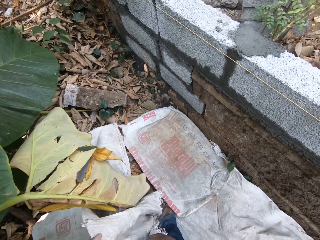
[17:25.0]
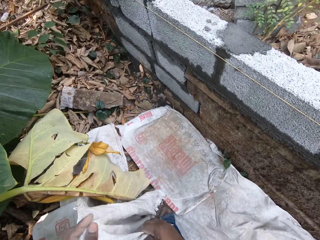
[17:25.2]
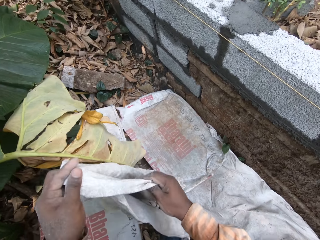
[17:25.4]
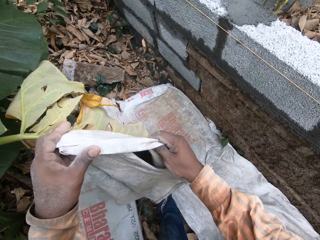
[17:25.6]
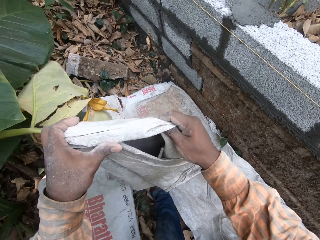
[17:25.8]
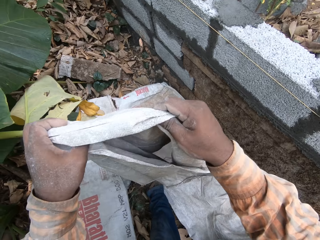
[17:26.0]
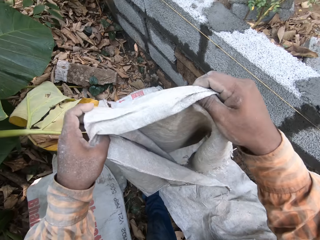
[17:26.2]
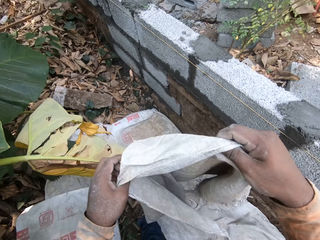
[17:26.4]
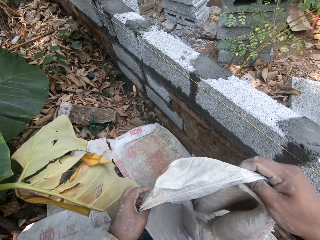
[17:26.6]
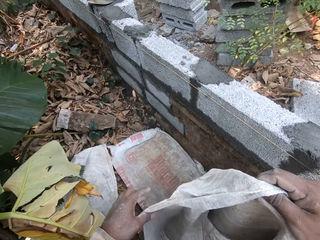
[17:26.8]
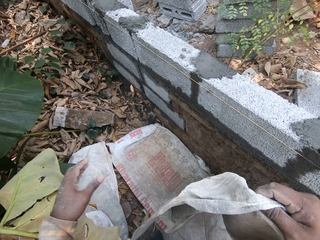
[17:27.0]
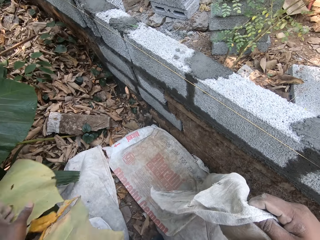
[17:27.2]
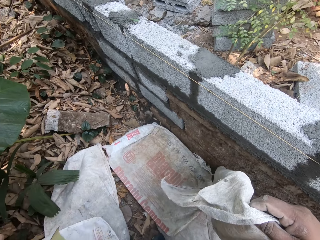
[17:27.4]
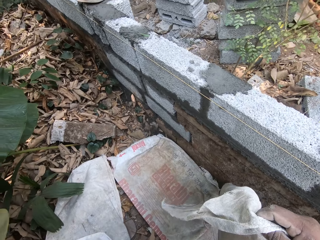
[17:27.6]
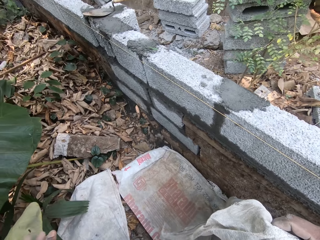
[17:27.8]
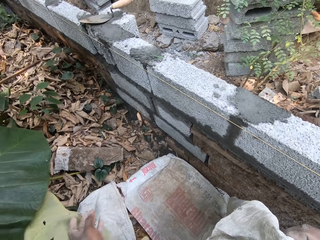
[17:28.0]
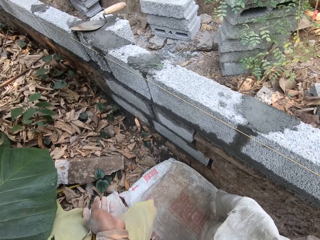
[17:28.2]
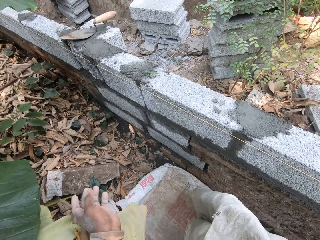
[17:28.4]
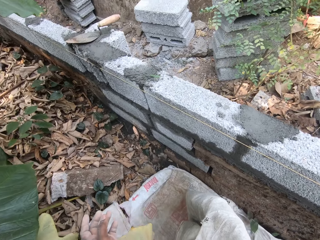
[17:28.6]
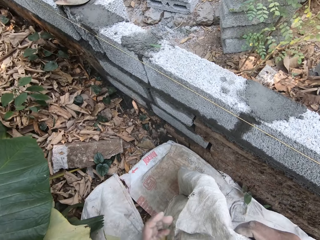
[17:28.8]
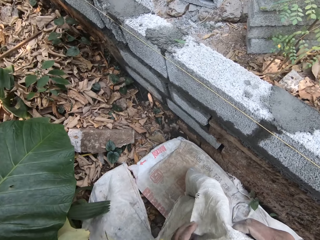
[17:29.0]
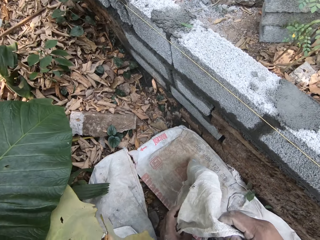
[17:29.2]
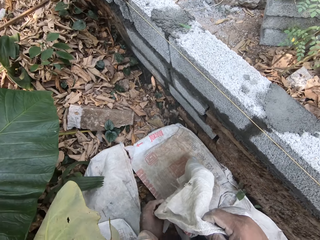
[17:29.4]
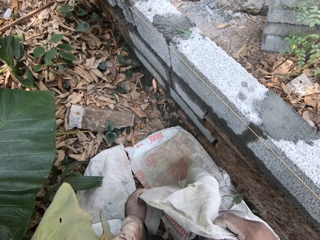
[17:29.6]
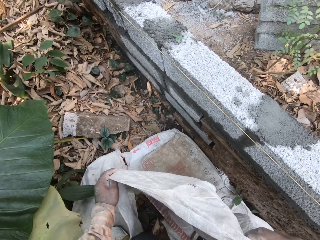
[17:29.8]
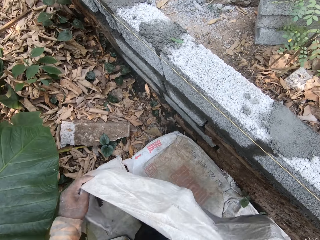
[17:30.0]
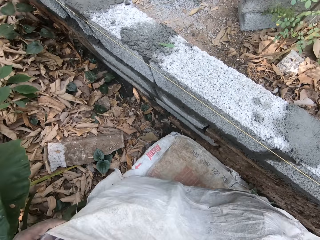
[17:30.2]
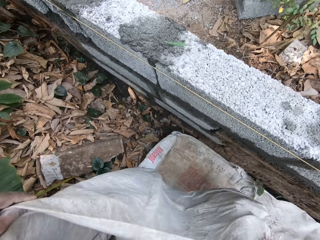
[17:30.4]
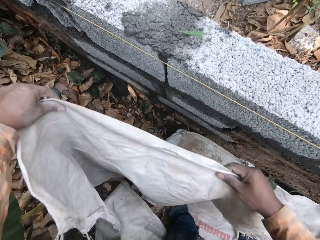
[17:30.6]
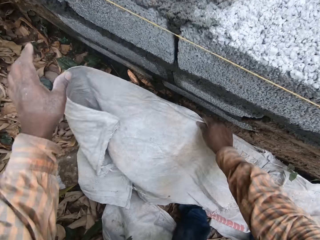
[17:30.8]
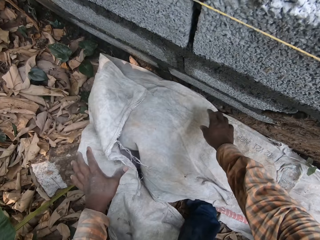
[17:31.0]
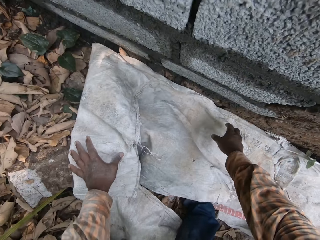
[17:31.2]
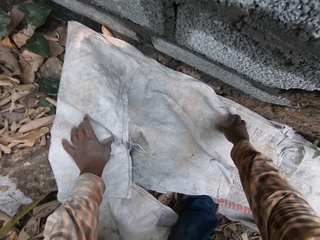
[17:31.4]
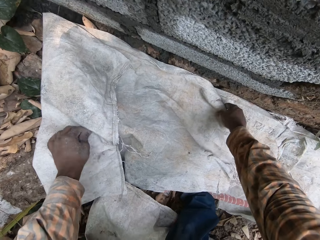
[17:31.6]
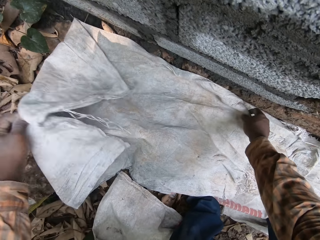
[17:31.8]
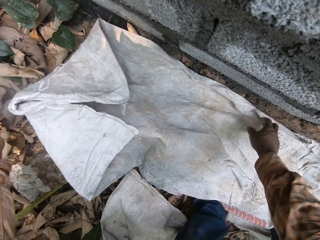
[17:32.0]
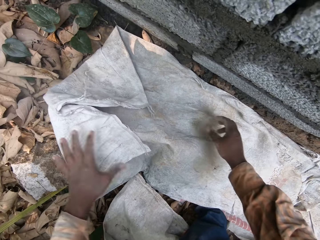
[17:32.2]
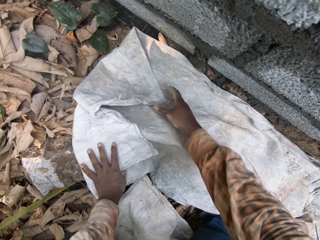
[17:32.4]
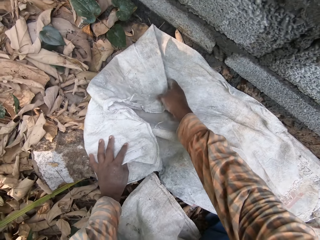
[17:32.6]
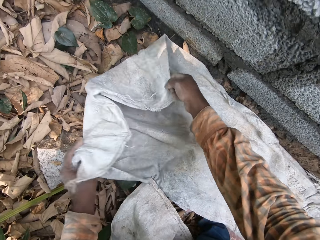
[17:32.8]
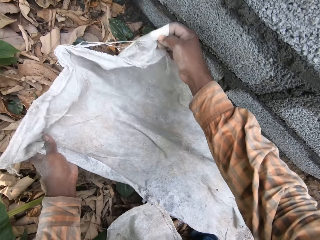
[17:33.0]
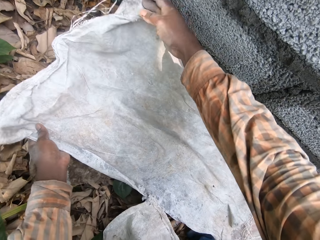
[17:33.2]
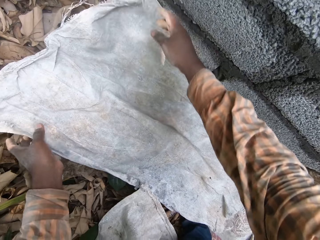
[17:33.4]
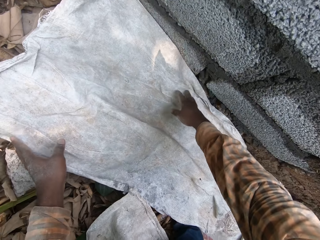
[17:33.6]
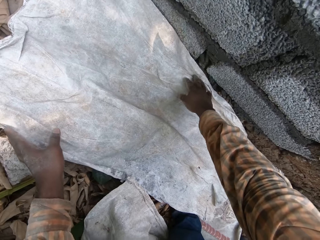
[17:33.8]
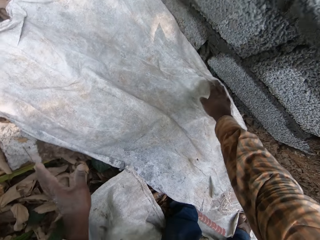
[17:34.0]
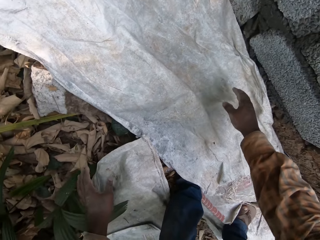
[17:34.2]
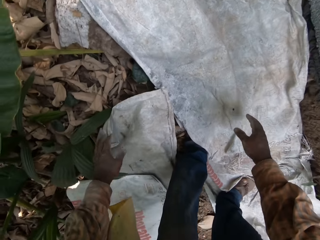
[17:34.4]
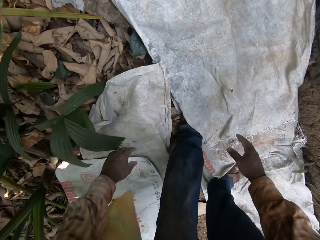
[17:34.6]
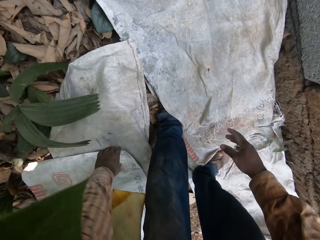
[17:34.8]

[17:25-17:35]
The camera wearer opens a sack. He holds the sack with his hands. He pushes a leaf with his left hand. He walks around the construction site. He interacts with a man. He holds the sack with both hands. He lays the sack on the ground with his hands. He spreads the sack on the ground. He arranges the sack on the ground with his hands.

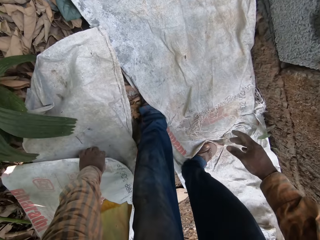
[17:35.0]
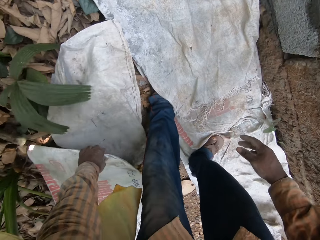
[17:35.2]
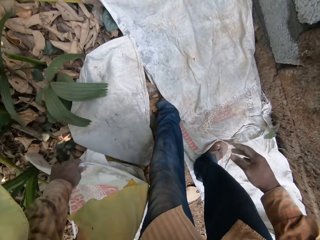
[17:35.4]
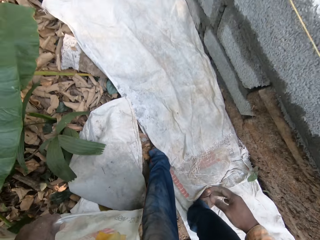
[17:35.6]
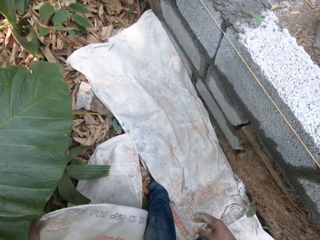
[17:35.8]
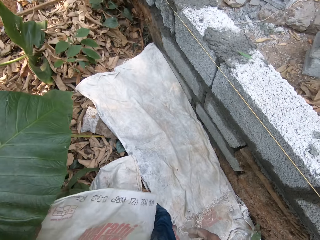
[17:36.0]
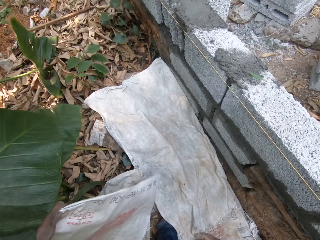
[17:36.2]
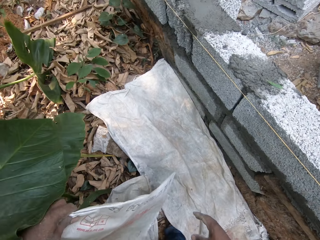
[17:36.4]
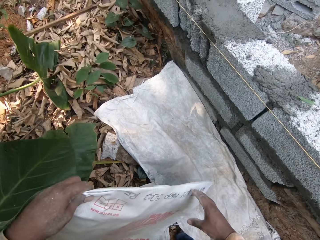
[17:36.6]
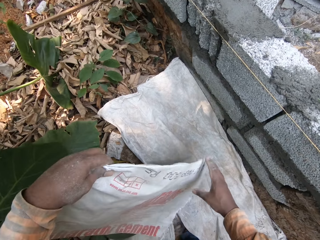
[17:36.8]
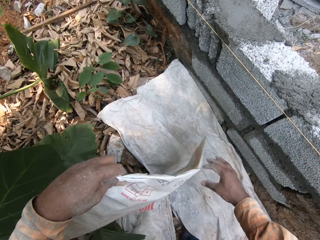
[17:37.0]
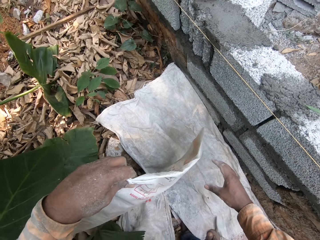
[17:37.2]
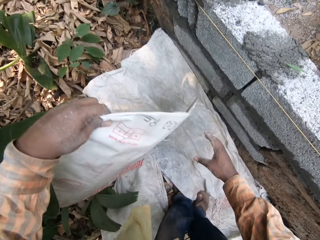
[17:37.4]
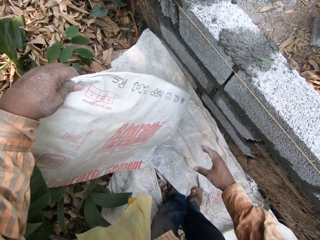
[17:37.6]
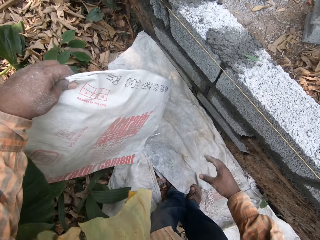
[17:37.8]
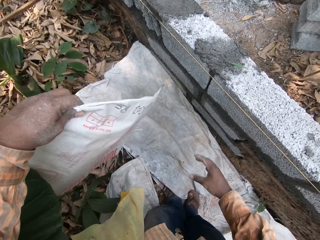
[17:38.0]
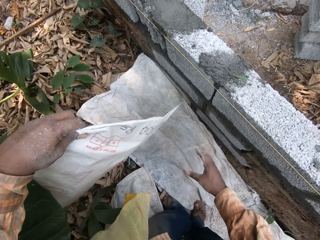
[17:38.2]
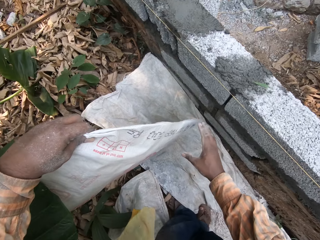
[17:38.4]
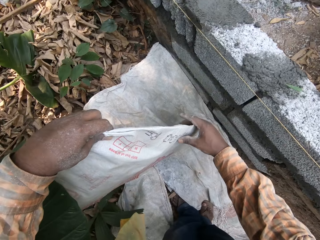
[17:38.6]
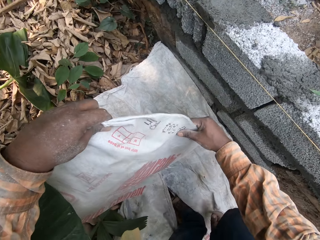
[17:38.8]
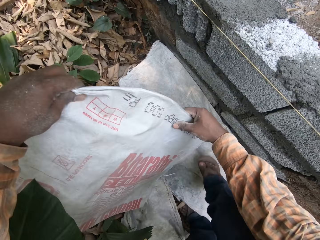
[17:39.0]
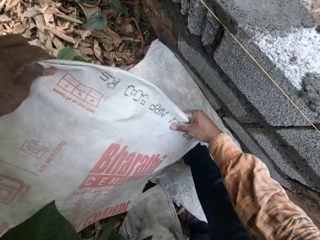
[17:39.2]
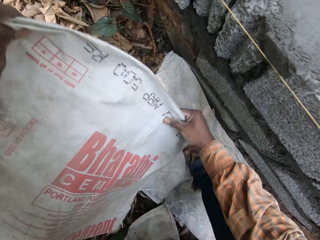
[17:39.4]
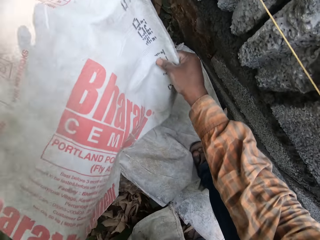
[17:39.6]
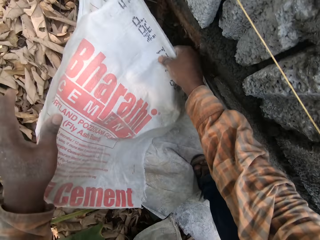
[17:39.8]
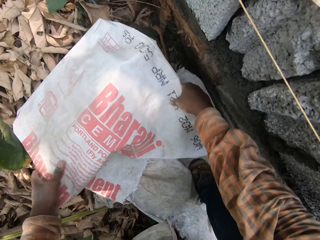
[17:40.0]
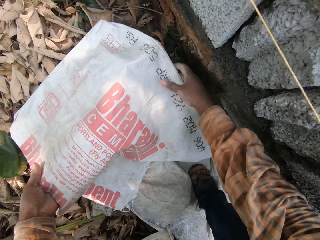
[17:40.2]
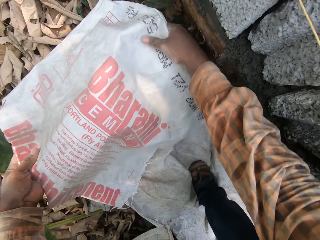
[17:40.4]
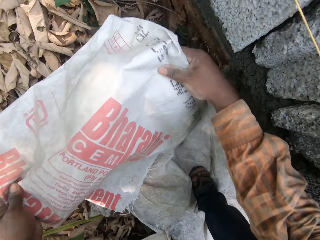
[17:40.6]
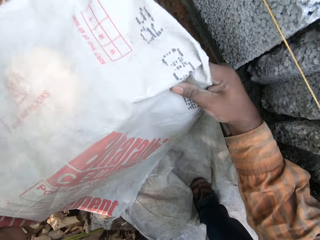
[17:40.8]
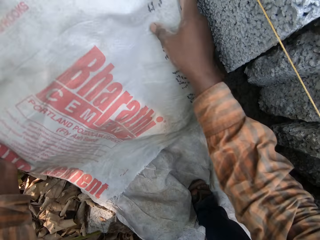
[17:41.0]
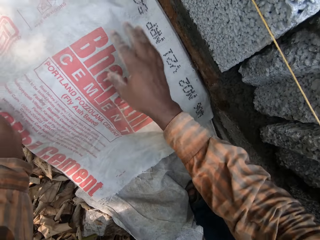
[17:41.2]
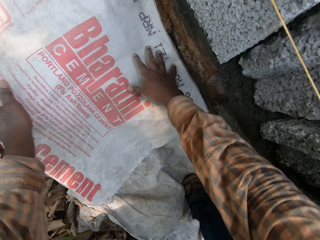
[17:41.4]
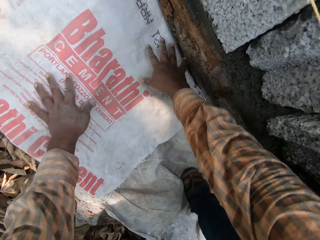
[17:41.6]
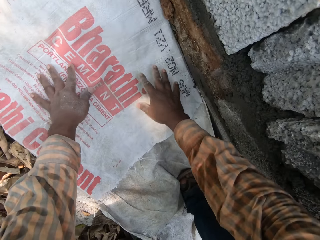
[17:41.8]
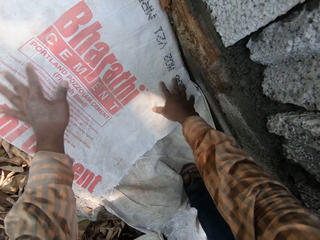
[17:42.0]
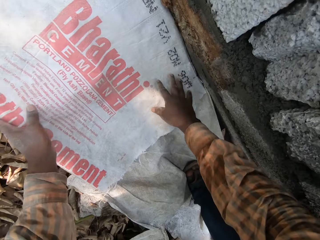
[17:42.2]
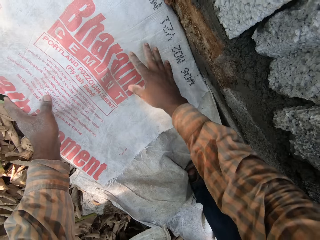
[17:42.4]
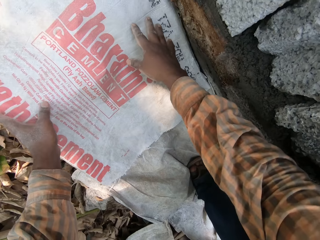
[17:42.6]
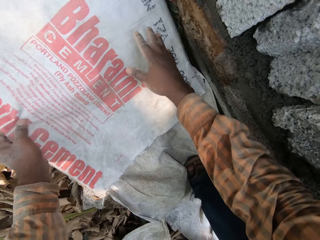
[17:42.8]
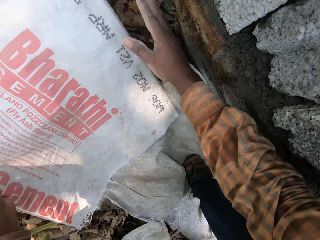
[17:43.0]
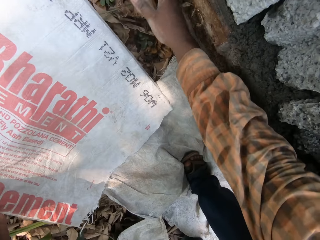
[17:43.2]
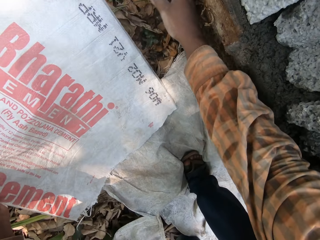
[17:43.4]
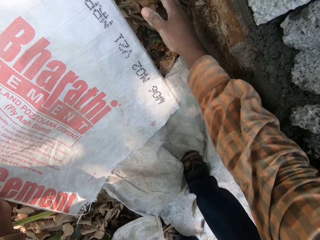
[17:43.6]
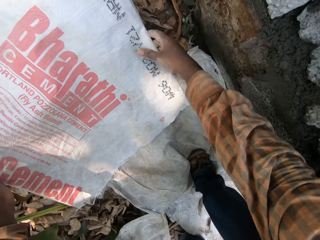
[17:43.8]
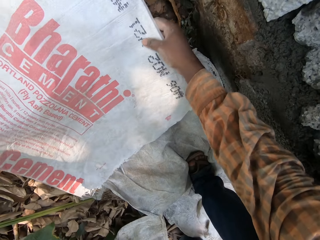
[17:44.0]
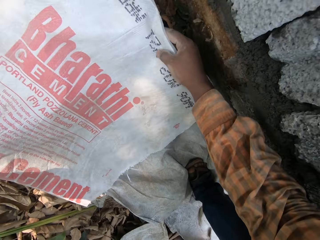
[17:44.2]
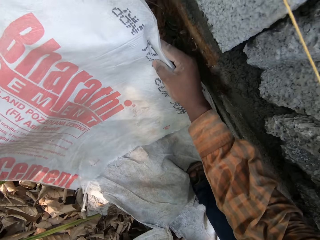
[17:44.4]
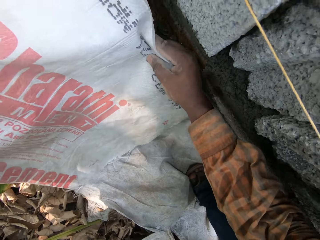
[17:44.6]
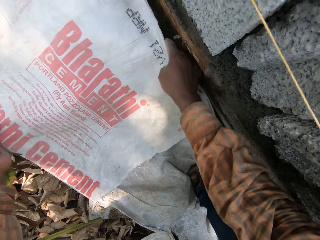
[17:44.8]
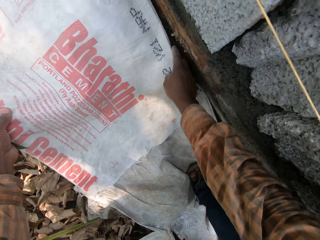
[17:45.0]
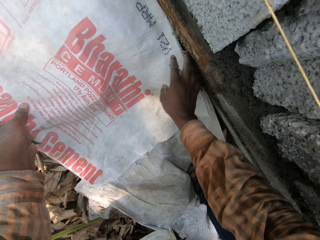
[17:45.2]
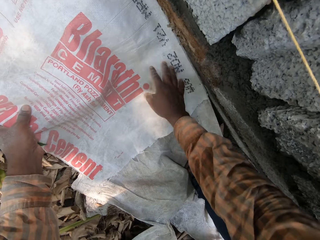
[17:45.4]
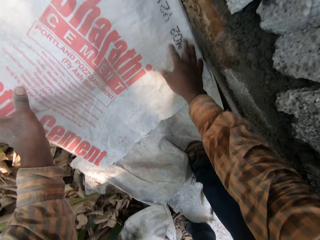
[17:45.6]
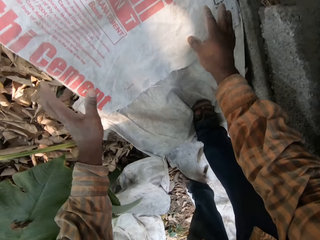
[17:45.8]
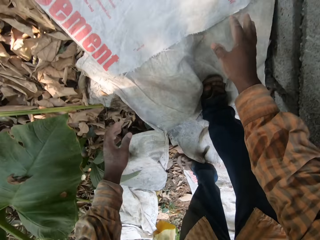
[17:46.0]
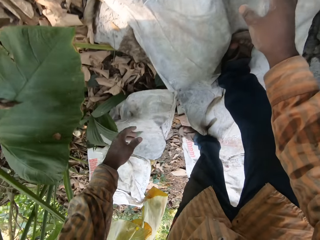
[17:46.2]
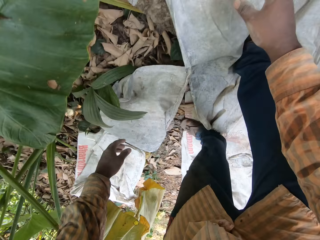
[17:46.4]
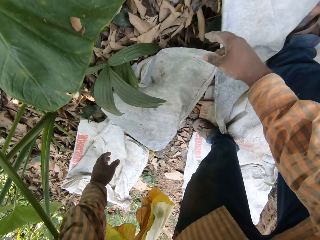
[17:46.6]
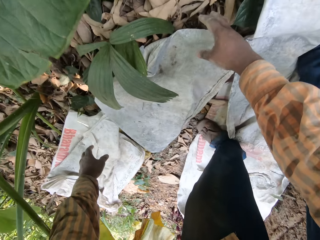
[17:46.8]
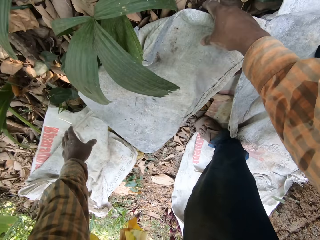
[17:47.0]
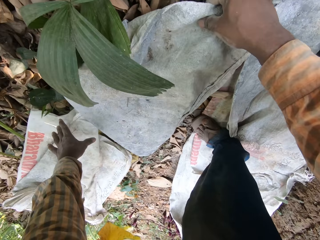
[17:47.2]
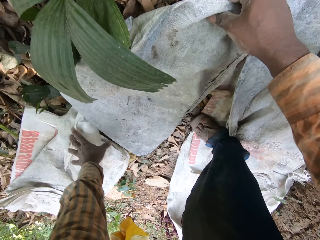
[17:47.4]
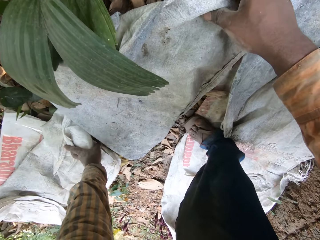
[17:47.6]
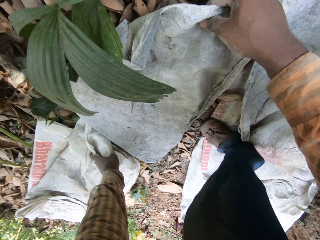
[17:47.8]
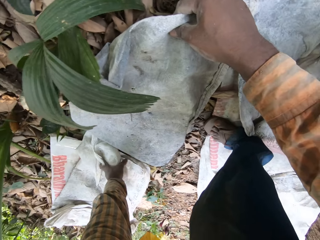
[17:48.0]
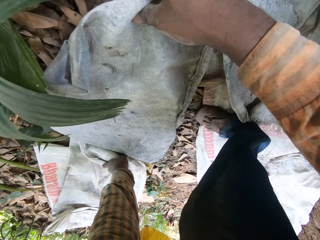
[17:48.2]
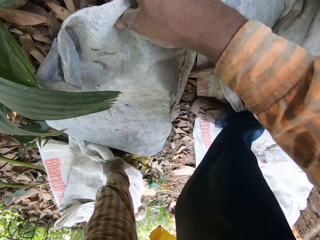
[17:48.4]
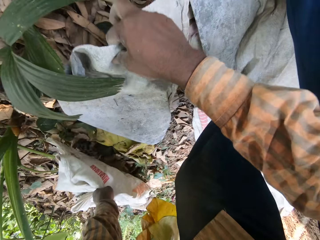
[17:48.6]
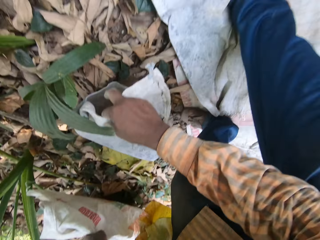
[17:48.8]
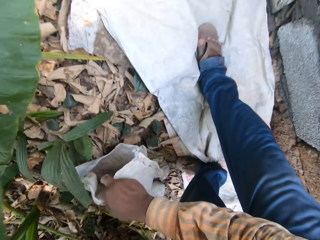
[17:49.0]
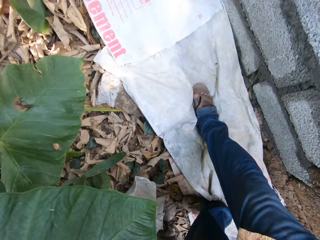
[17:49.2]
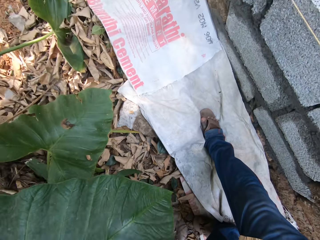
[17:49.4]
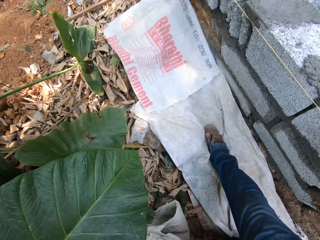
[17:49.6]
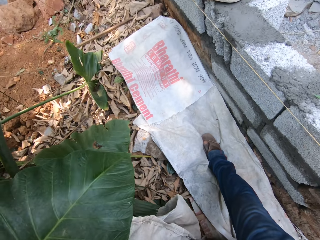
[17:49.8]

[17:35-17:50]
The camera wearer picks up a sack from the ground with his left hand. He holds the sack with both hands. He steps on the sack. He lays the sack on the ground with his hands. He spreads the sack on the ground. He arranges the sack on the ground with his hands. He pulls his hand off the sack. He holds the sack on the ground with his right hand. He picks up the sack from the ground with his left hand.
